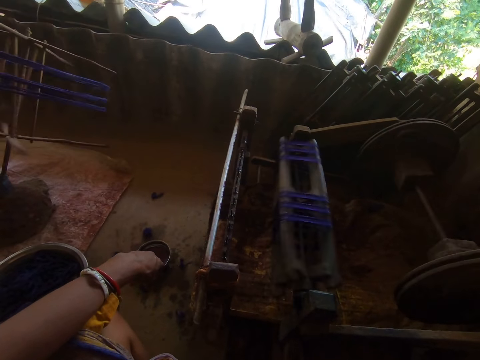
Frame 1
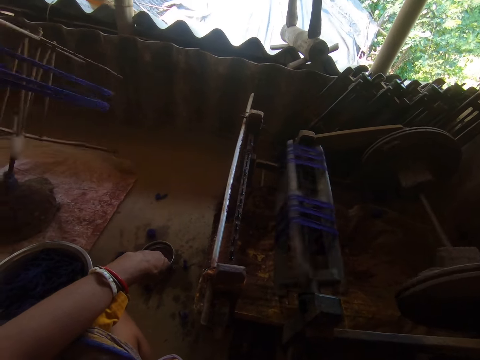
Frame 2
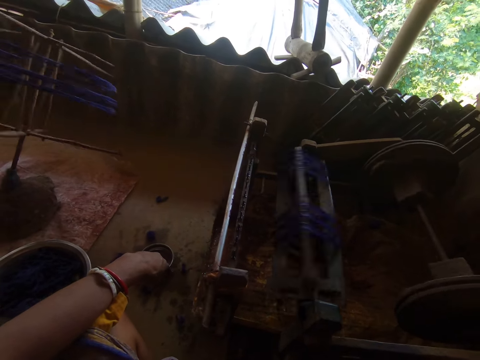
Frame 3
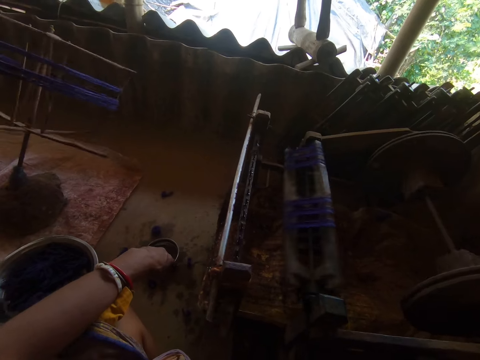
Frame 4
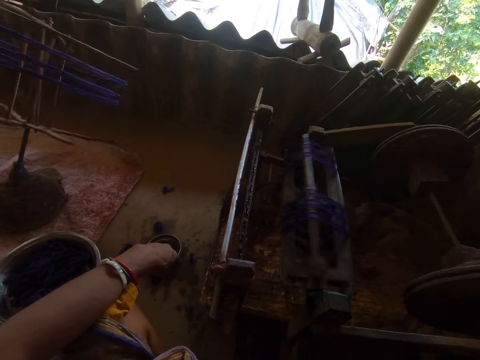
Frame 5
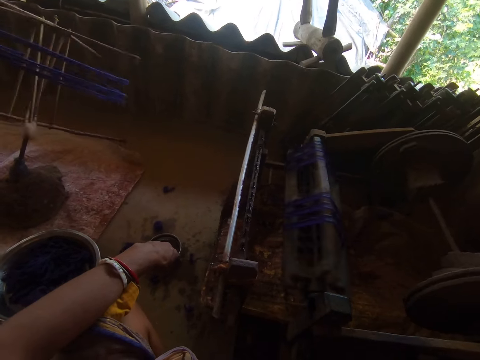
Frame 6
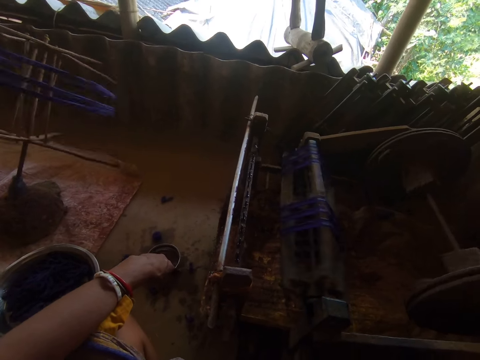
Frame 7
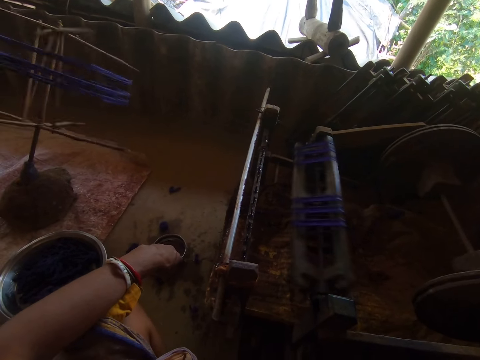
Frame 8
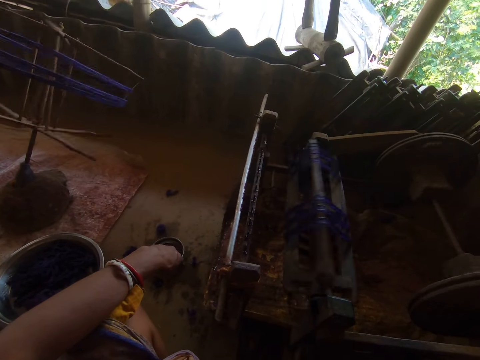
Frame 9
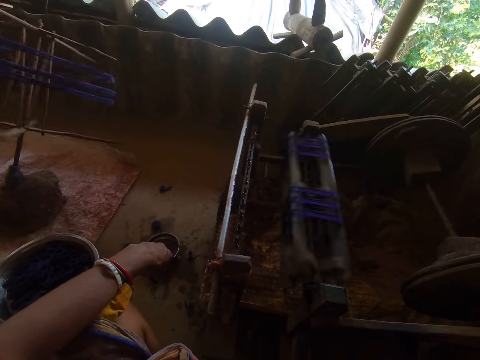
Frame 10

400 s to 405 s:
The camera wearer does something.

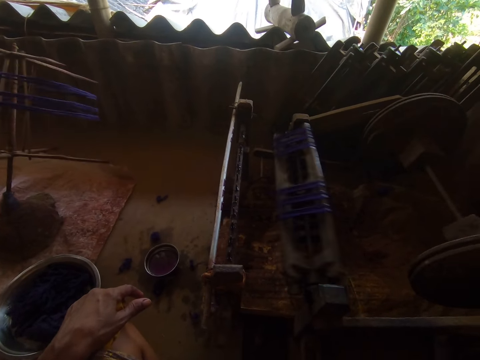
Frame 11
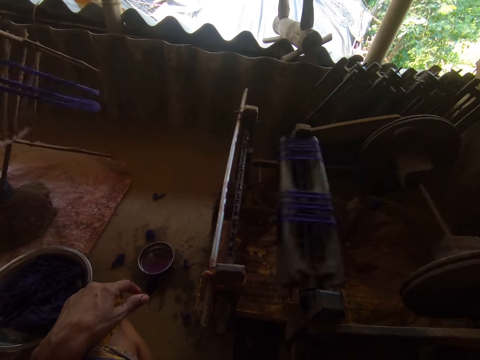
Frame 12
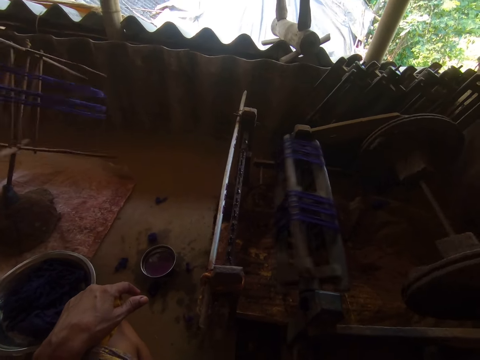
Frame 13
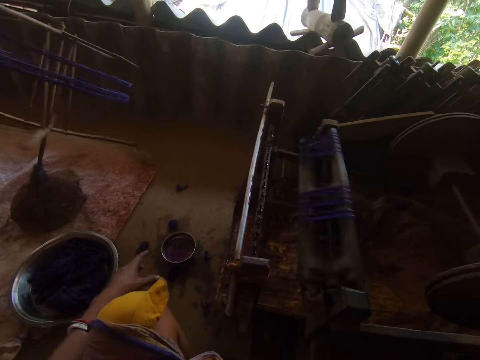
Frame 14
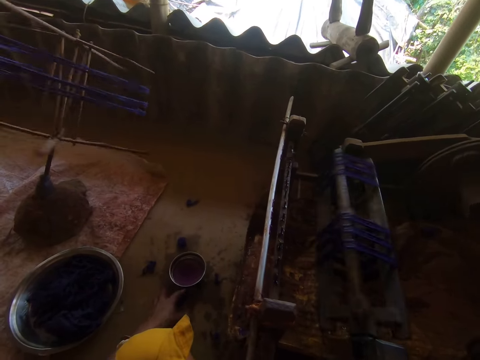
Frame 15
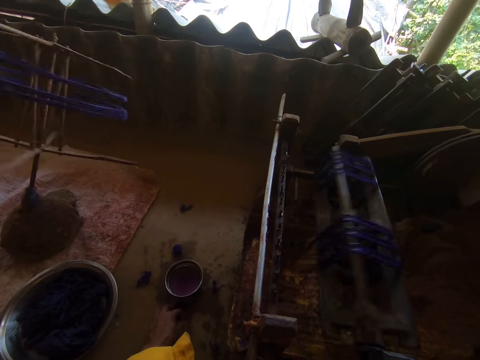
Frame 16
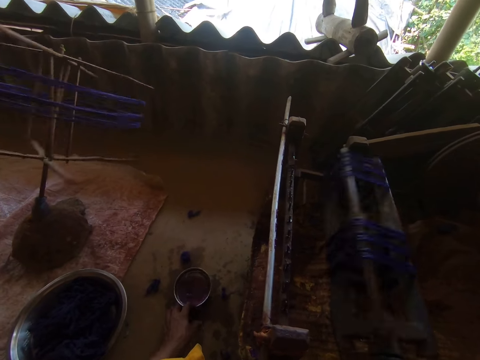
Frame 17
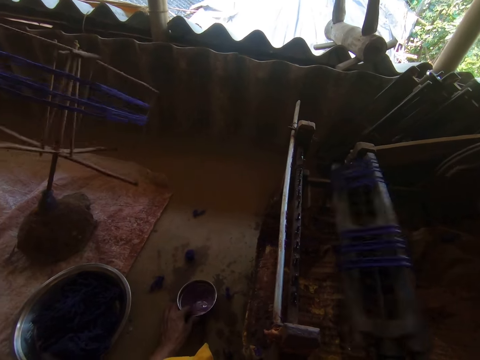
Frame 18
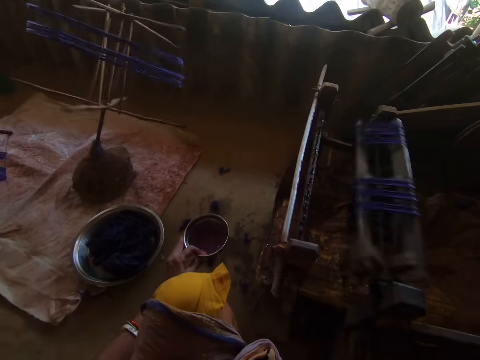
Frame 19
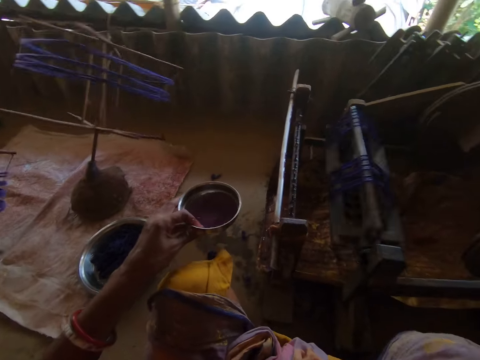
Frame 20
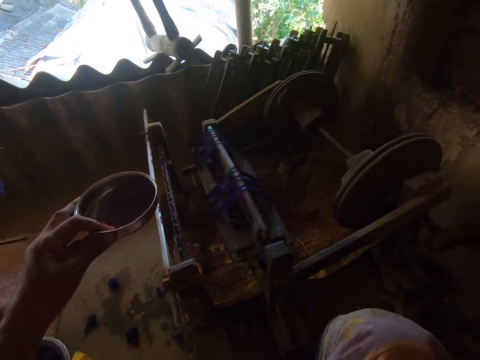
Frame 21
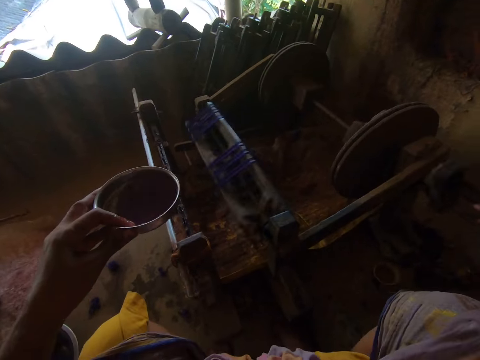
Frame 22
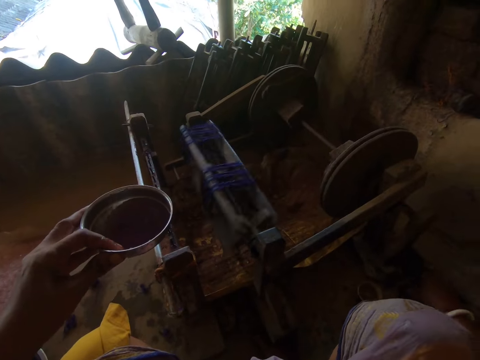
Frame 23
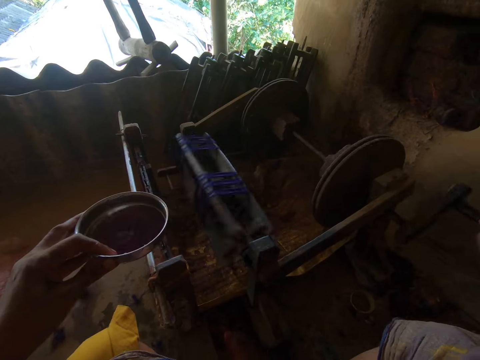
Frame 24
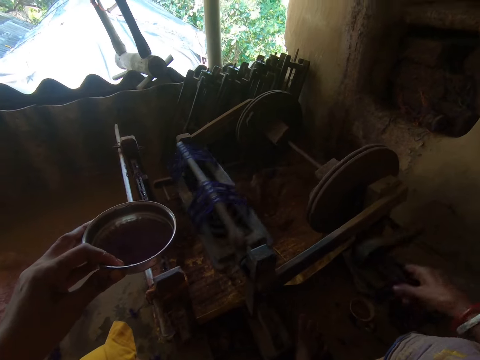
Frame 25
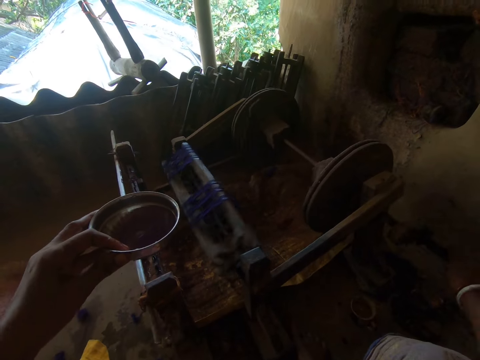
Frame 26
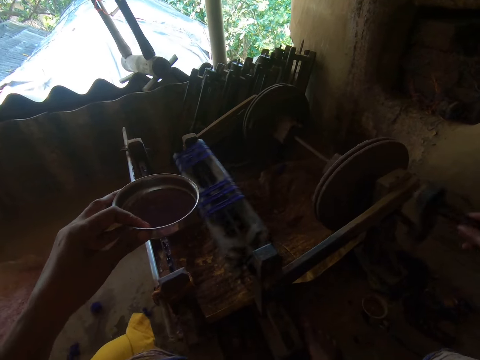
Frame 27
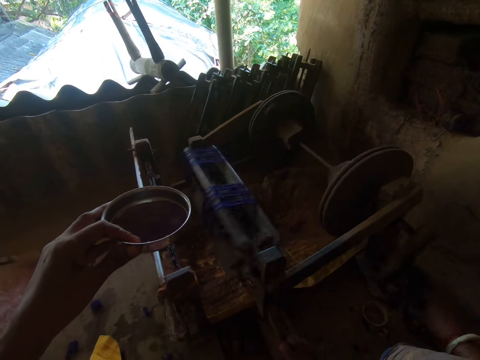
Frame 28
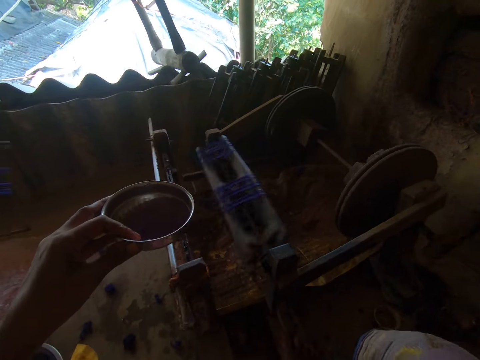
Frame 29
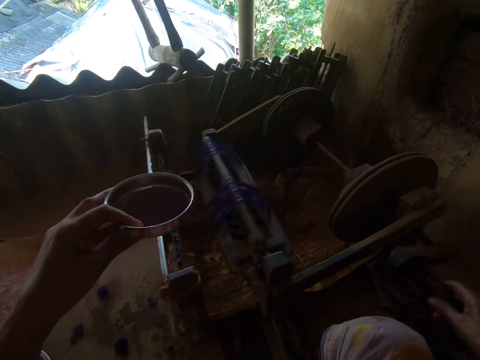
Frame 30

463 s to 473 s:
The camera wearer picks up a bowl with the left hand. They hold the bowl. They move the wrap crank assembly with the right hand.

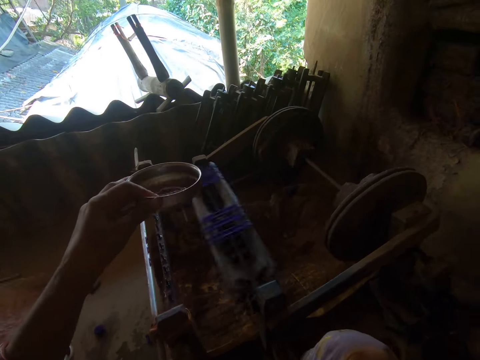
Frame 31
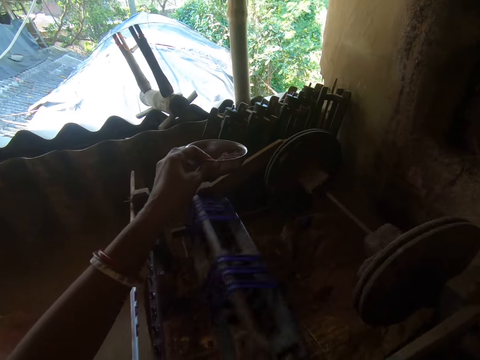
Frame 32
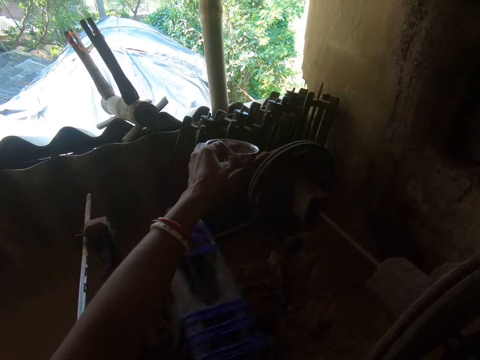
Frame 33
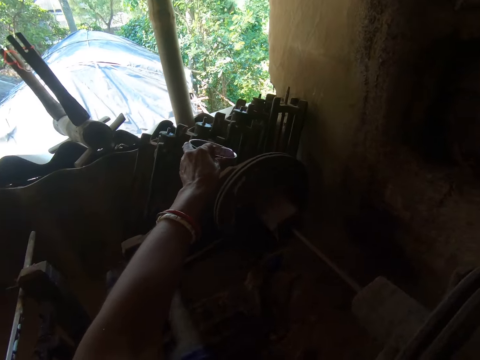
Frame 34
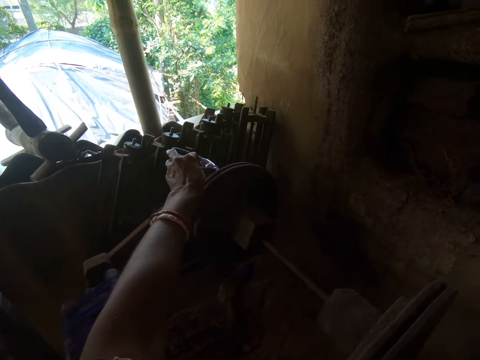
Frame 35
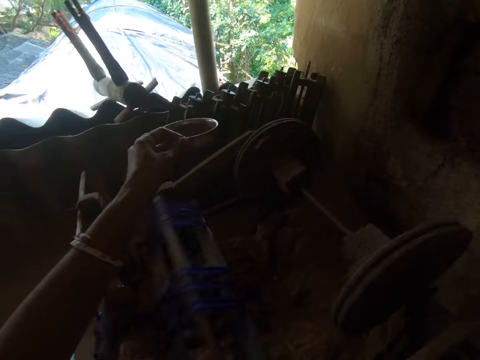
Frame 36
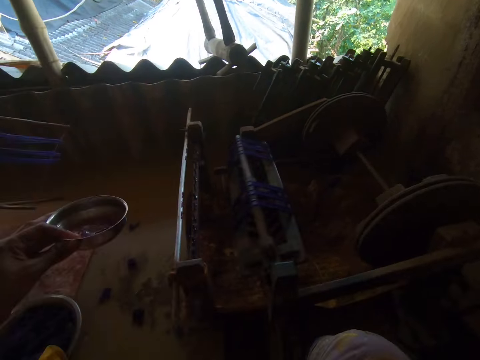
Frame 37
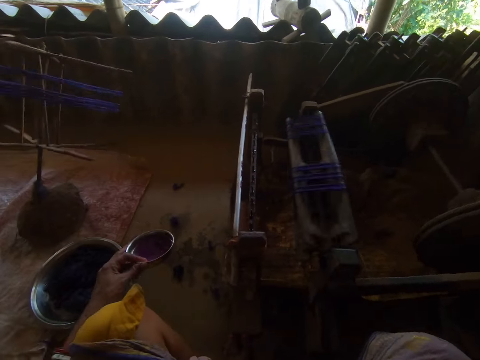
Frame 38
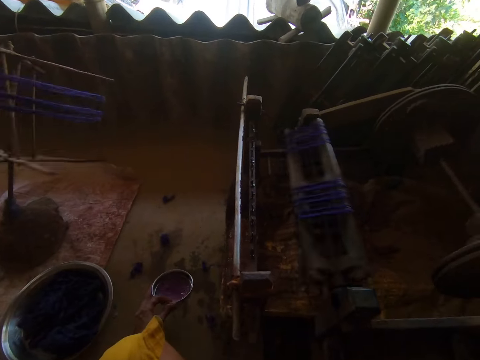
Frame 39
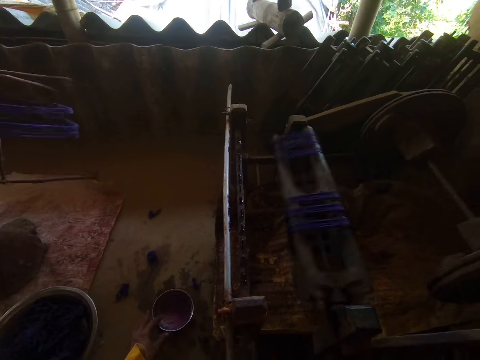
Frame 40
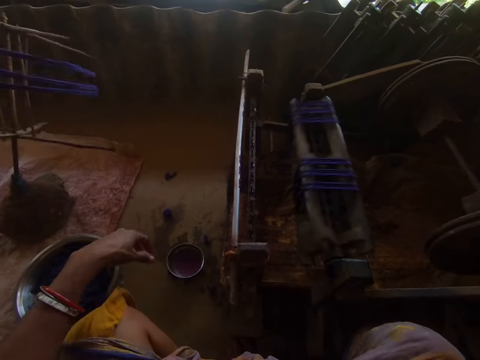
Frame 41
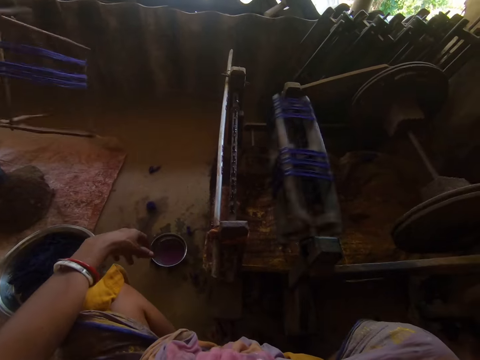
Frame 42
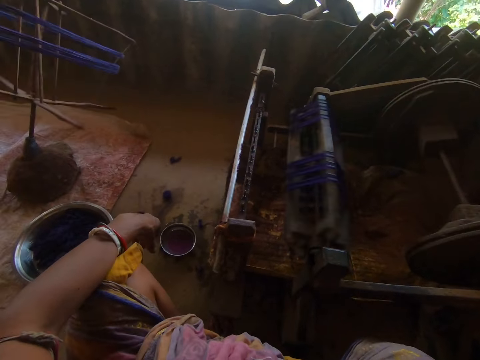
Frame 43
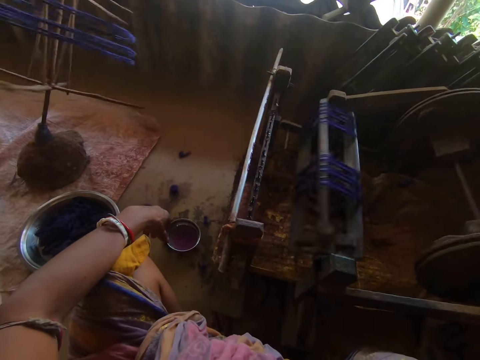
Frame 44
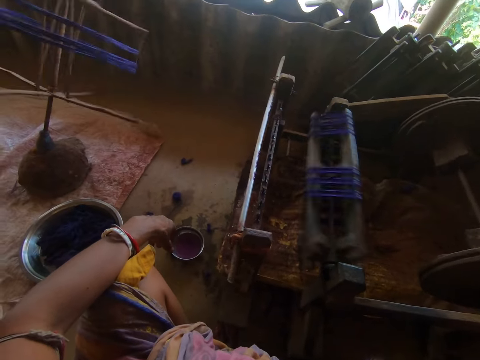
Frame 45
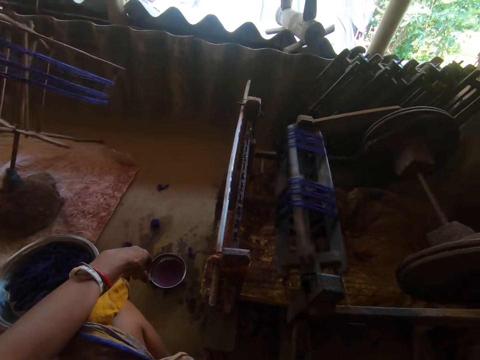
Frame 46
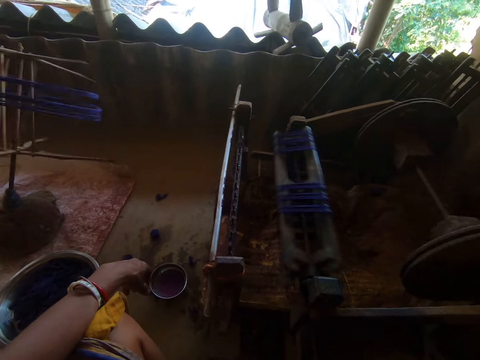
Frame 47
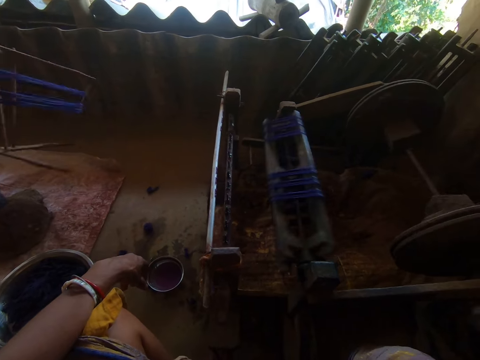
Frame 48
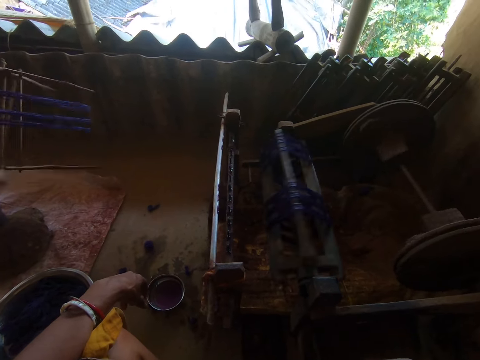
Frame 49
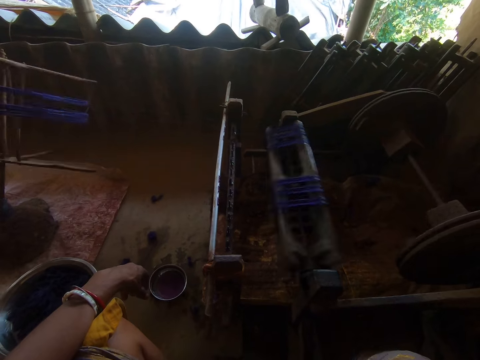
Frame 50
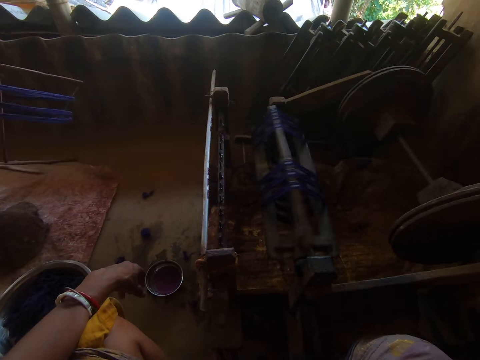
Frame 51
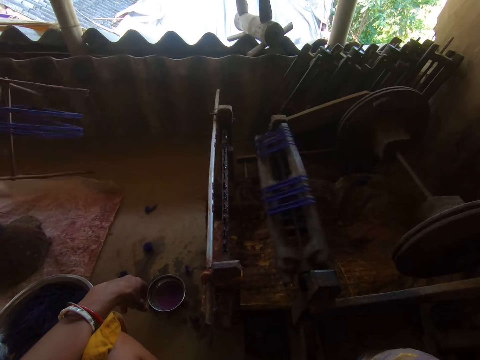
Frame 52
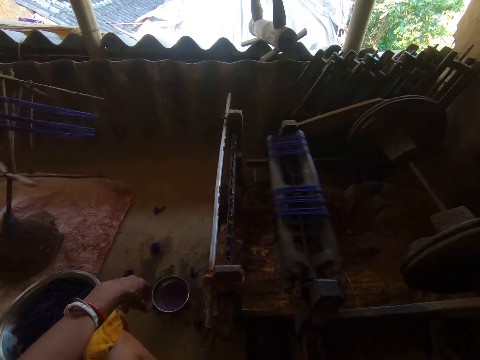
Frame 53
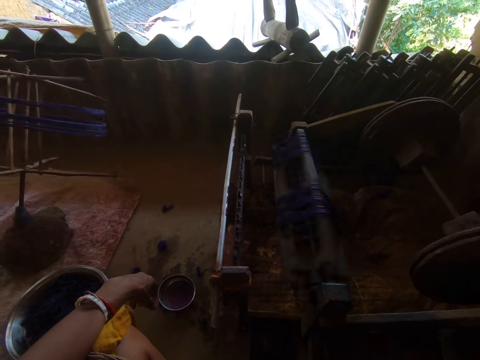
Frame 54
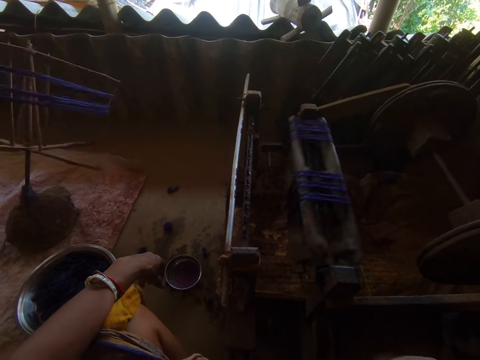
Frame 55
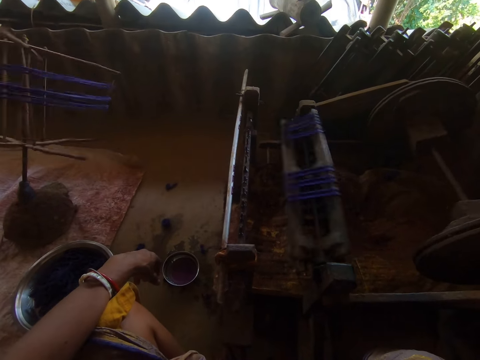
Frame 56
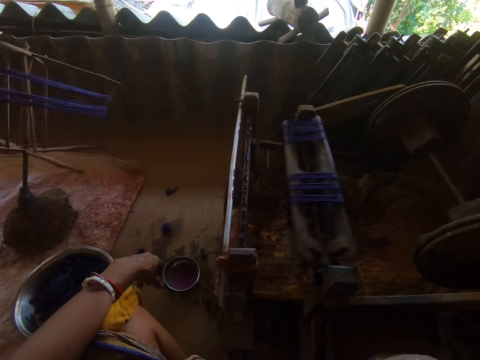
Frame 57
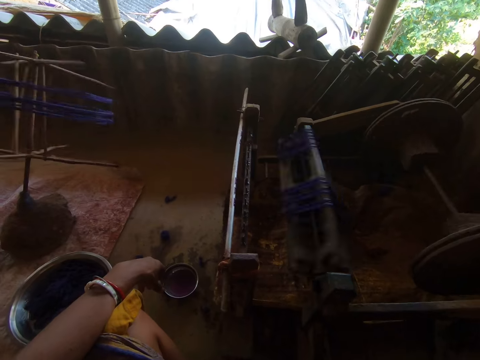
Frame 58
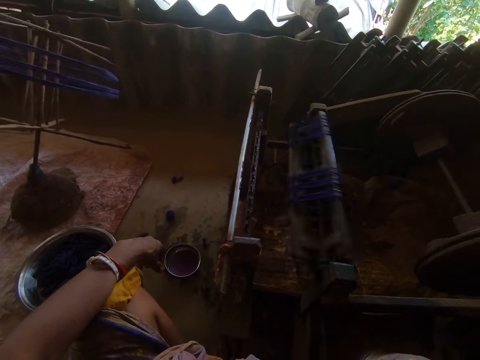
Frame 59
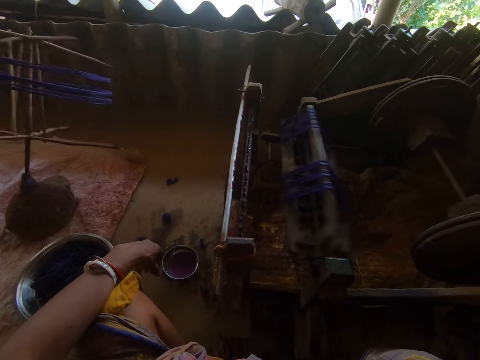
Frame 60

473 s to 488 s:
The camera wearer pours something liquid on the handloom machine, on a wheel. They put the bowl down. They move the wrap crank assembly with the right hand. They do something.
